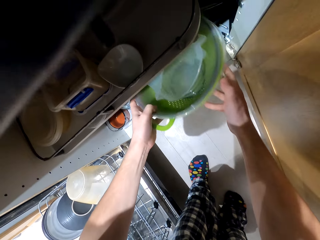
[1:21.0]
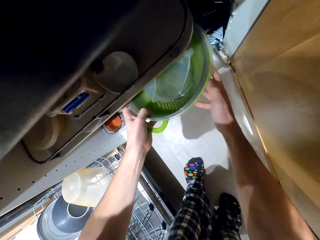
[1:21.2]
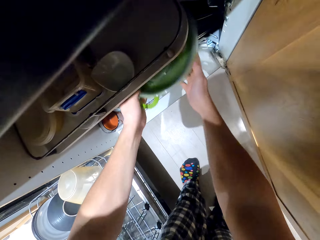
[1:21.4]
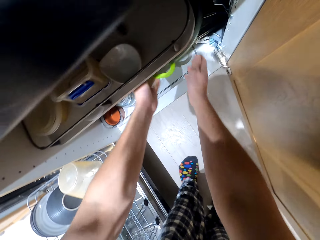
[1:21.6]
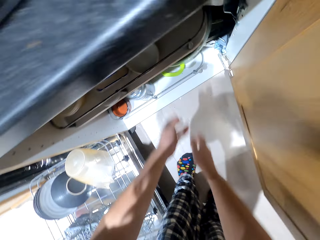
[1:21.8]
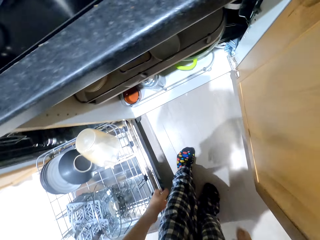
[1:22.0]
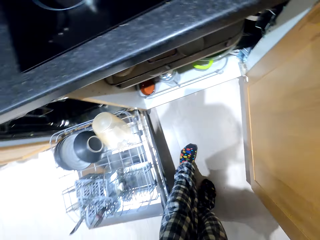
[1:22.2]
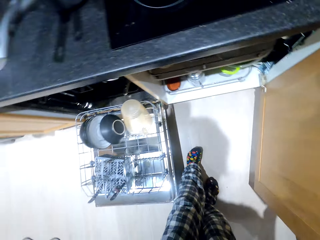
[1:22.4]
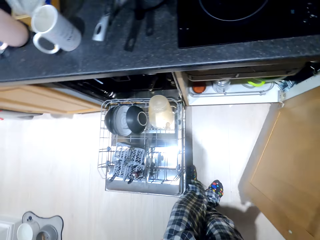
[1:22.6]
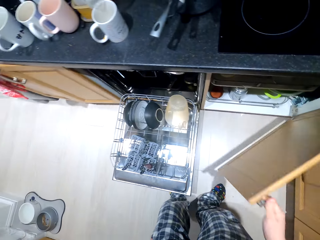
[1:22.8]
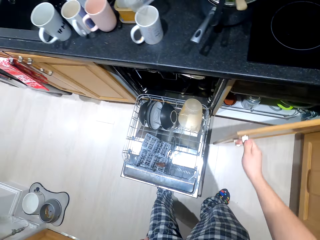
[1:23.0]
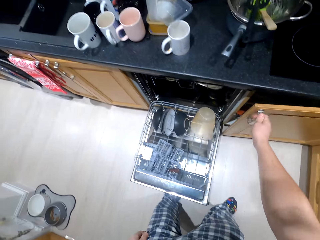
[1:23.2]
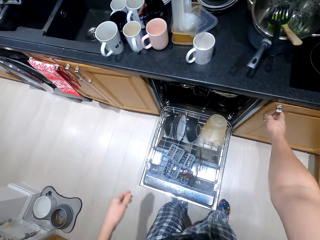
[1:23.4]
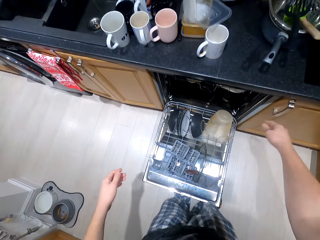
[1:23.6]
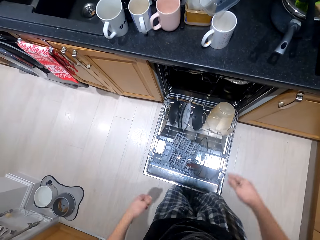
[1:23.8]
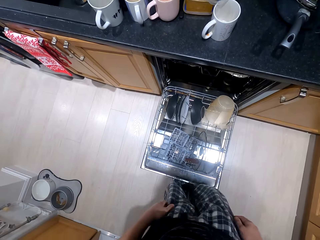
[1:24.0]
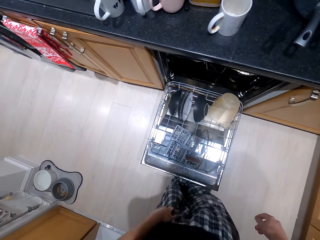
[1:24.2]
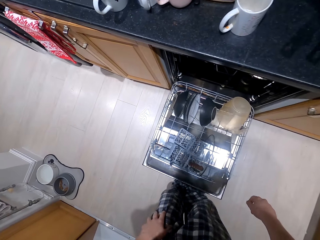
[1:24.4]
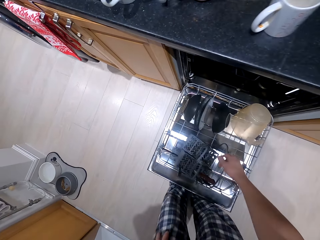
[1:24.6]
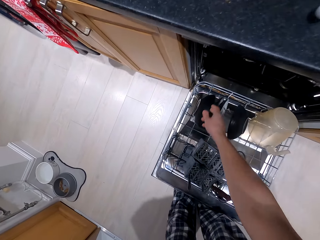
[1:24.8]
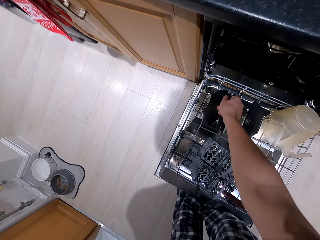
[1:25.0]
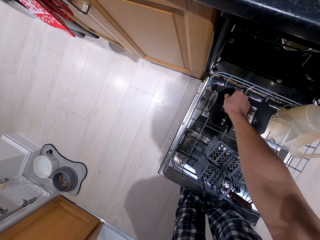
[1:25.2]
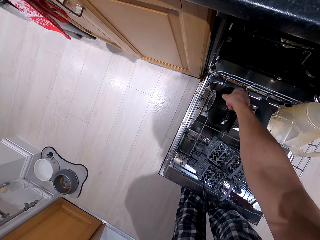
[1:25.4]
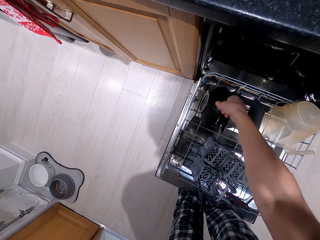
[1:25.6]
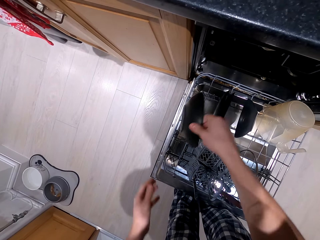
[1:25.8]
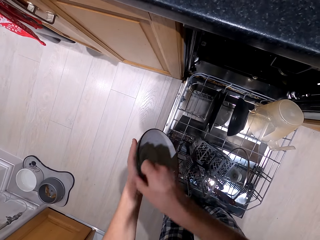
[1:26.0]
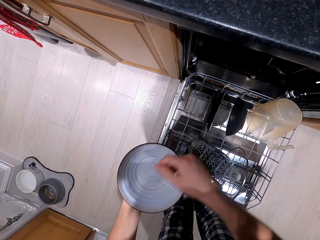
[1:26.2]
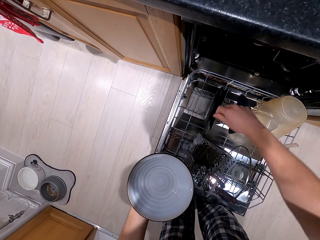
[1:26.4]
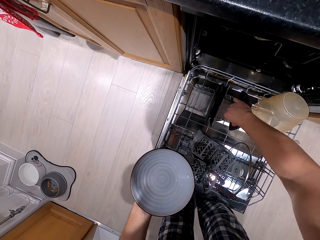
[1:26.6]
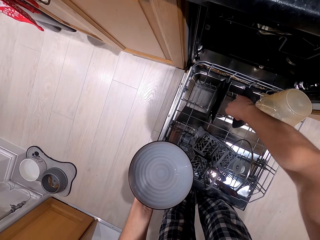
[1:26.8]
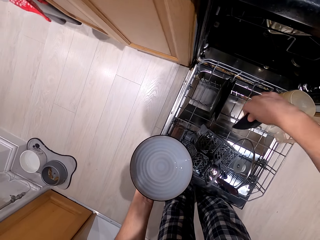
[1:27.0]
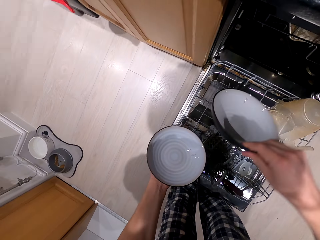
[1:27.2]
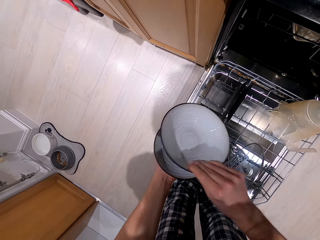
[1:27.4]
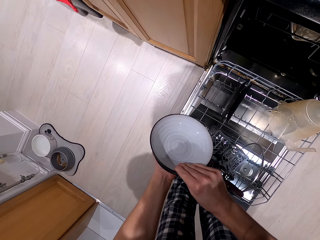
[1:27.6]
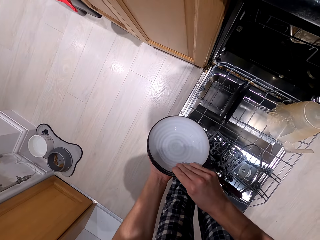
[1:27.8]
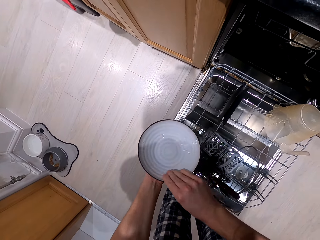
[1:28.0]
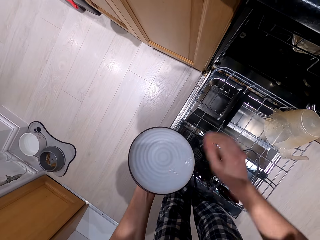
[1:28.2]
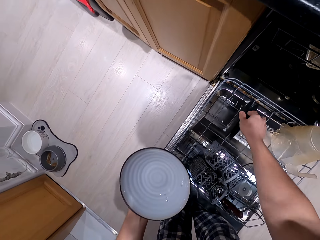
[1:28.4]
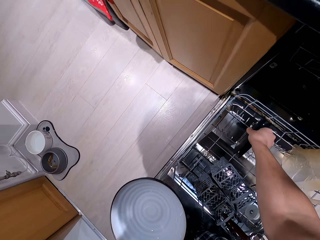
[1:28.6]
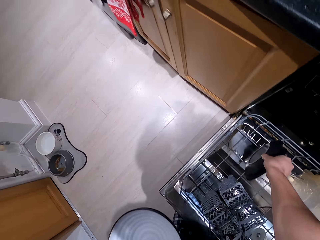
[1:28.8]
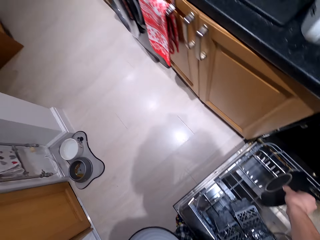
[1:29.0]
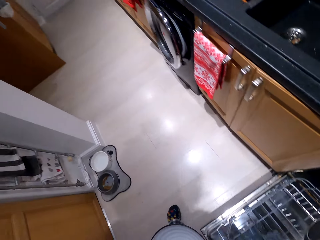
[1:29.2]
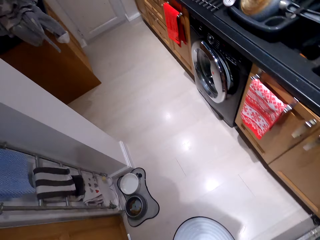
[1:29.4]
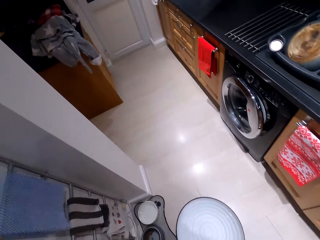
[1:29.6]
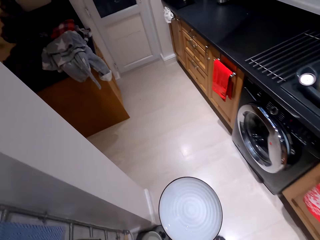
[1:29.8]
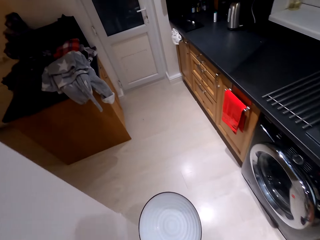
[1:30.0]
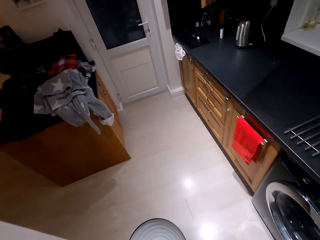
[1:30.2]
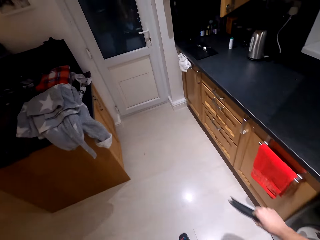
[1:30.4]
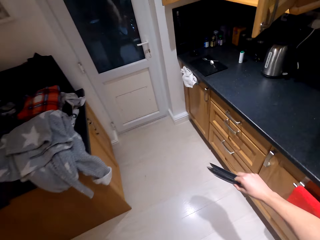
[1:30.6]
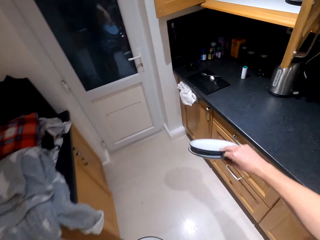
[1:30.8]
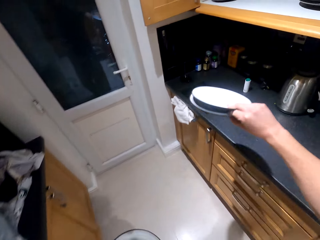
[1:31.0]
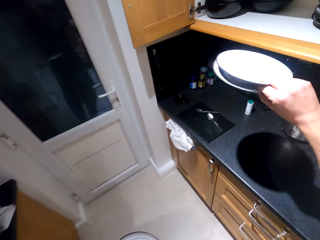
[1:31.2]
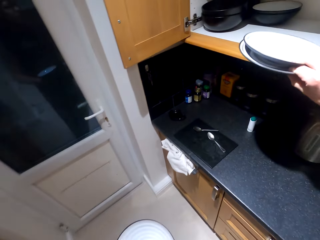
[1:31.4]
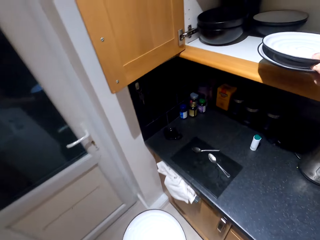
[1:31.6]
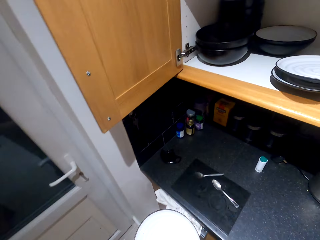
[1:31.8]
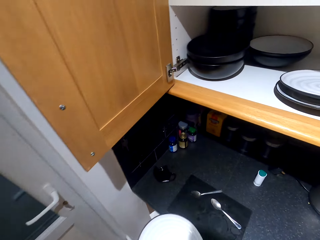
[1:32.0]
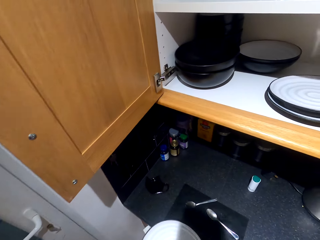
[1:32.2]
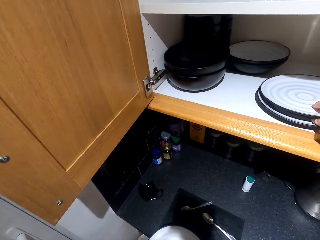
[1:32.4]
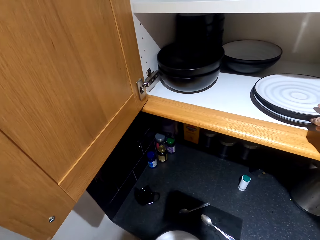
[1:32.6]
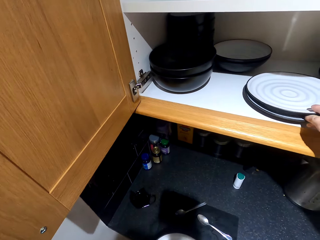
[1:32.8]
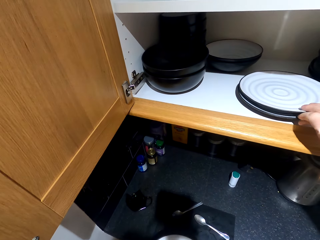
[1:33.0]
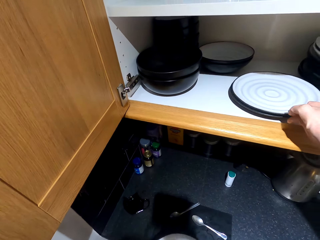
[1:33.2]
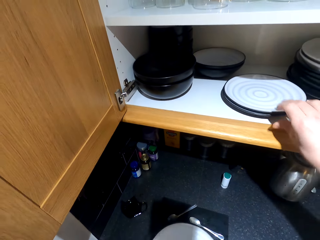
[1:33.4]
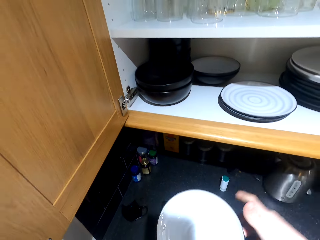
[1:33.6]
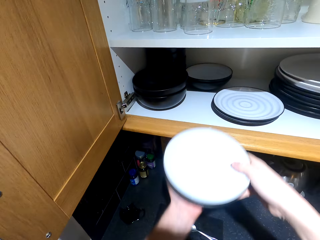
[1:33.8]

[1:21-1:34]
The camera wearer picks a basin in a cabinet. They arrange utensils in the cabinet. They close the cabinet. They pick a dish in the cabinet repeatedly. They walk in a kitchen. They put a dish in the cabinet.

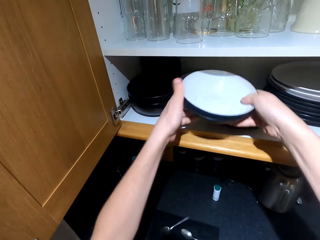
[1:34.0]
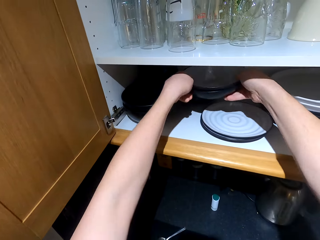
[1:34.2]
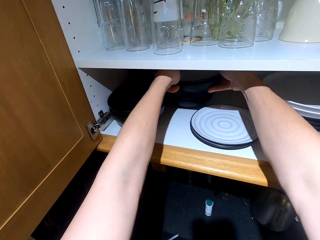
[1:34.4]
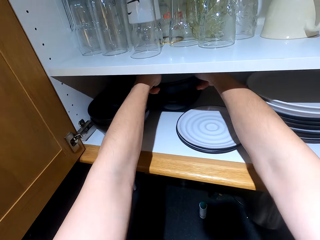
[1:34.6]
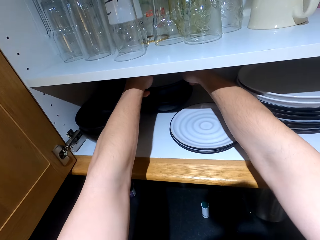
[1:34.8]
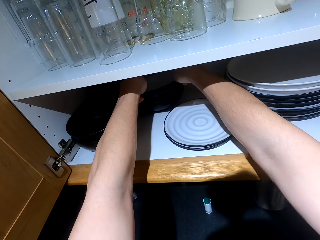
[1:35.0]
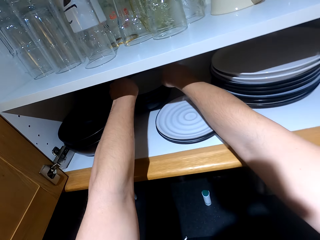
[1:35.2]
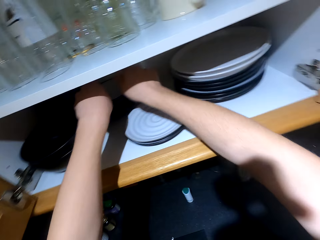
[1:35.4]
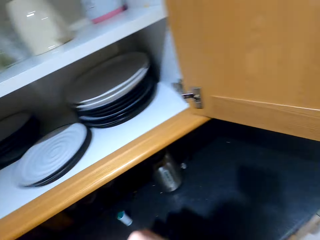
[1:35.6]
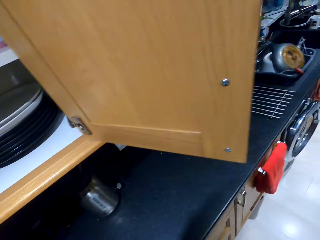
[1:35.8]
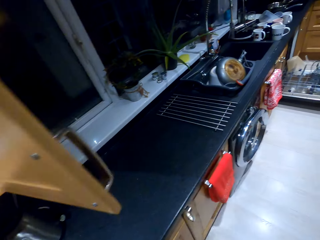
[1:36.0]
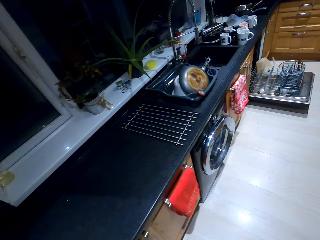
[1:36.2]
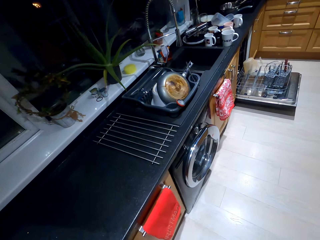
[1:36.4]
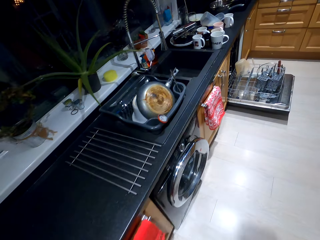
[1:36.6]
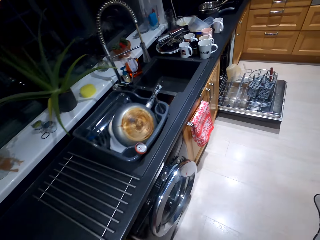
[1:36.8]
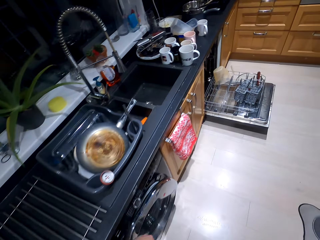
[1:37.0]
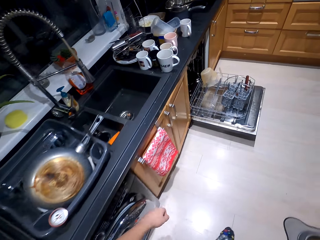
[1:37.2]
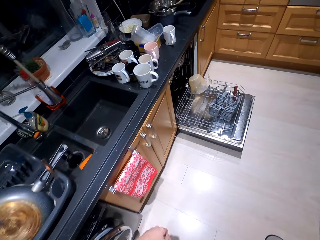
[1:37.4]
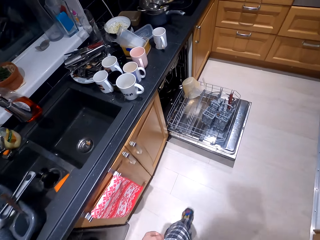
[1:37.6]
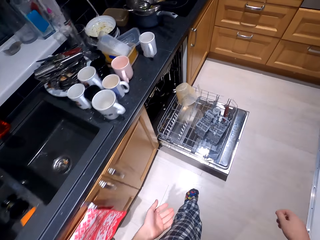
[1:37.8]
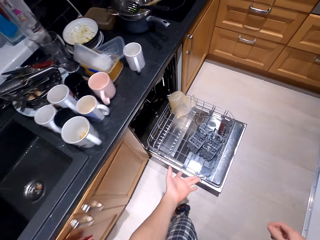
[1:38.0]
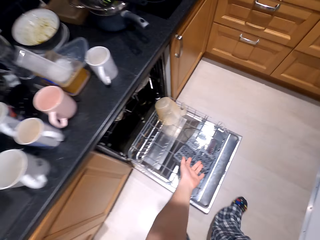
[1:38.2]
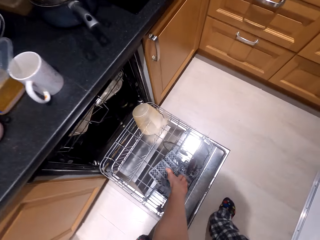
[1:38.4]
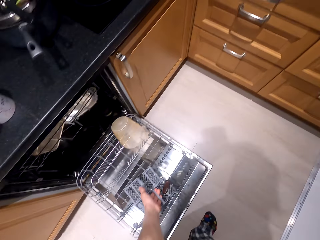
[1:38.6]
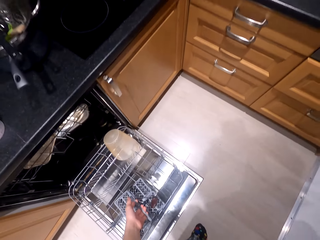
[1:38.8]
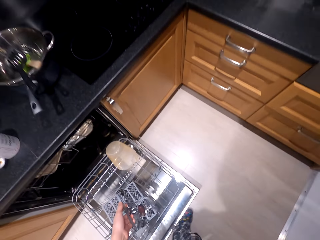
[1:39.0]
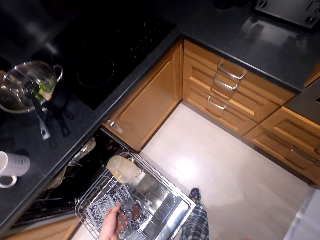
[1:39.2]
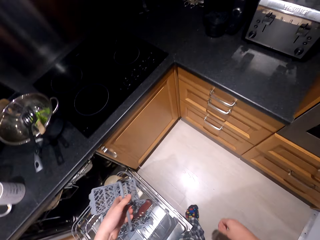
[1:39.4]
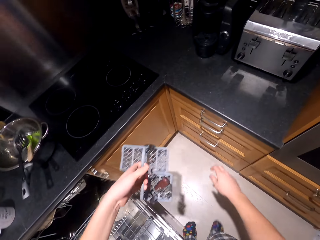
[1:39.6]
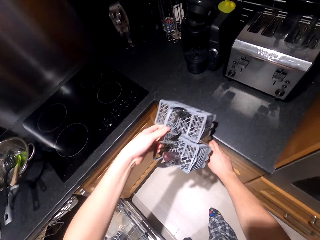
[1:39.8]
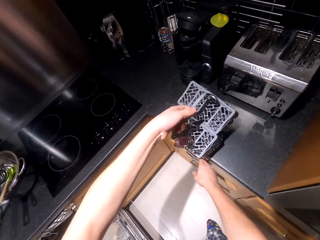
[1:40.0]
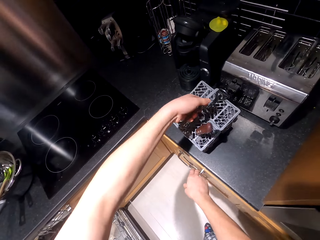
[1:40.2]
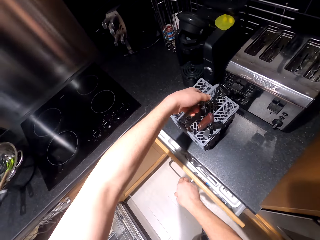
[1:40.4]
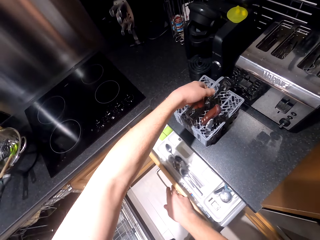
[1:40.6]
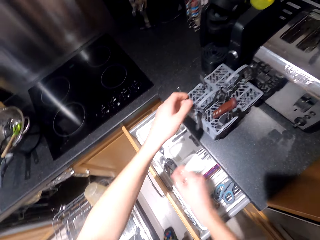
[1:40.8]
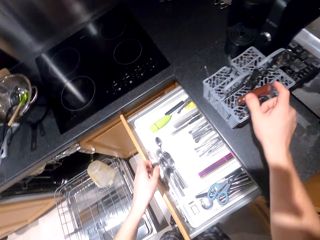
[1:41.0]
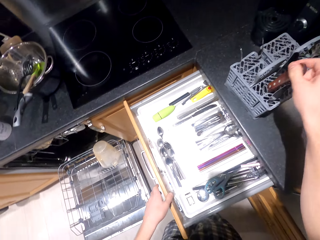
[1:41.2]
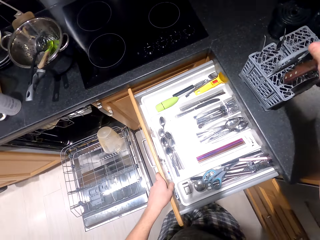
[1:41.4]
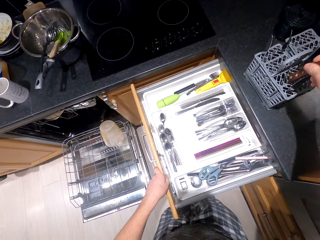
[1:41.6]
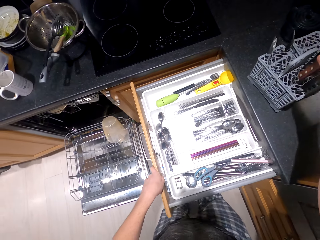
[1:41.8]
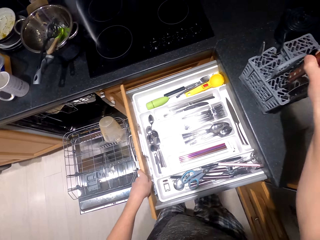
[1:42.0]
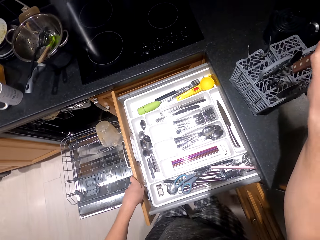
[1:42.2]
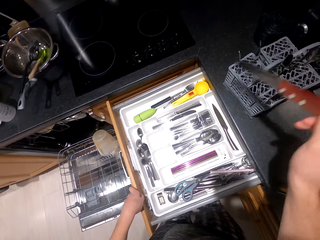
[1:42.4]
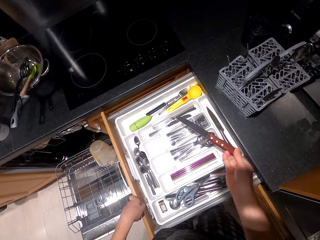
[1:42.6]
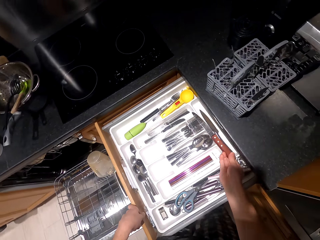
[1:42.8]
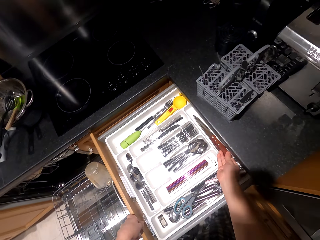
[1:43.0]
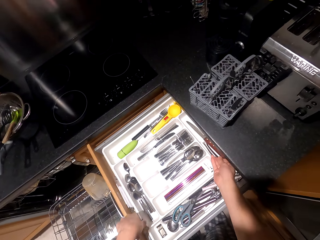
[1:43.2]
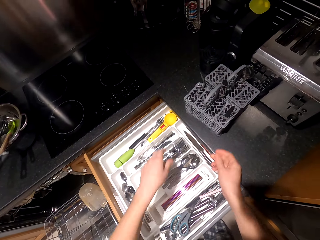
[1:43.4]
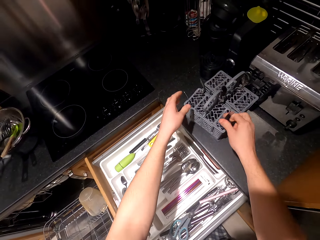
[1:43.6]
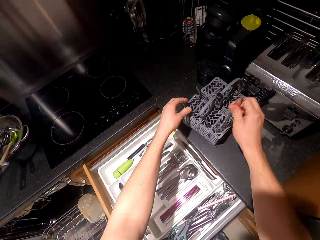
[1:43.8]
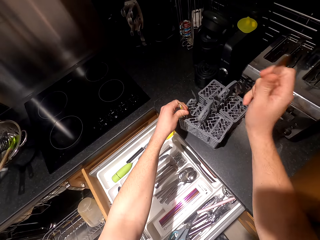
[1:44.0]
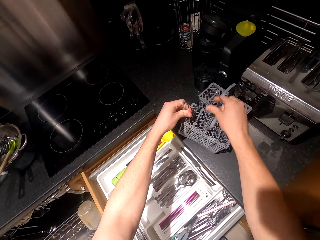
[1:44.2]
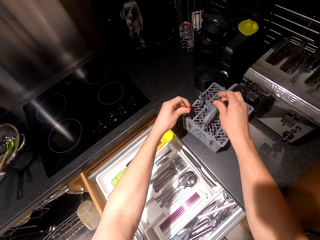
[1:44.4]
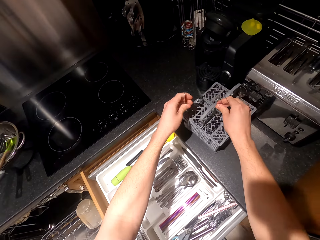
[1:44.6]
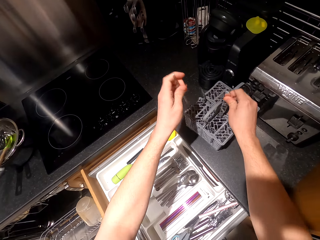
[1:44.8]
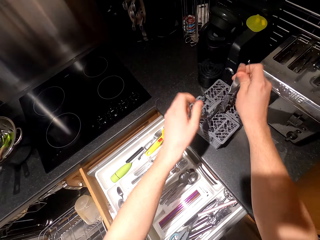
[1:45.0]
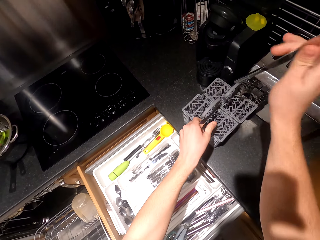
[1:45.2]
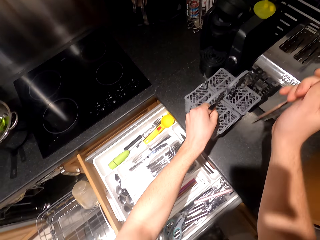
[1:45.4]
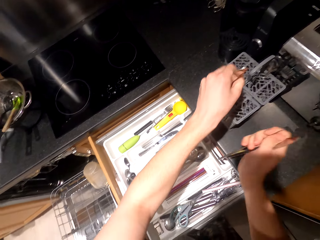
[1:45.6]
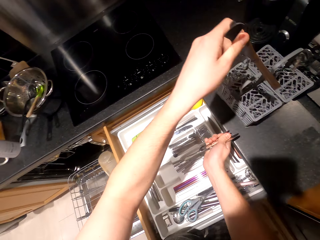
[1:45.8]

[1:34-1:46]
The camera wearer puts a dish in a cabinet. They walk in a kitchen. They pick a dish holder in the cabinet. They put the dish holder on a table. They open a drawer. They put a knife in the drawer. They pick knives on the dish holder.
